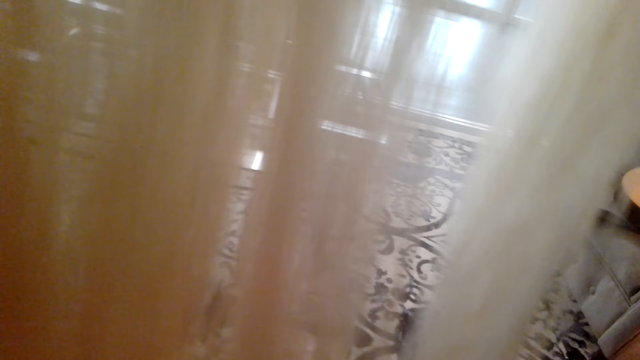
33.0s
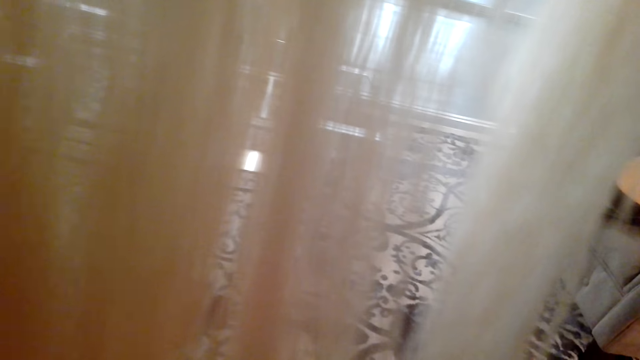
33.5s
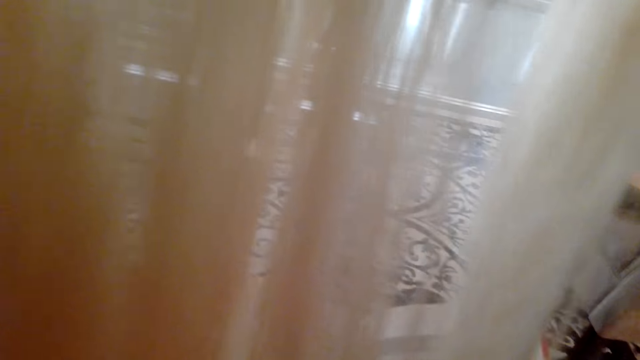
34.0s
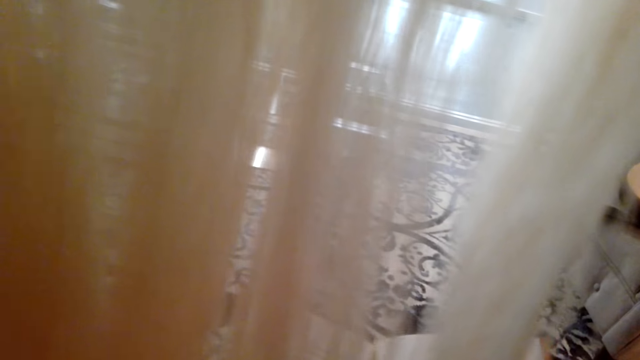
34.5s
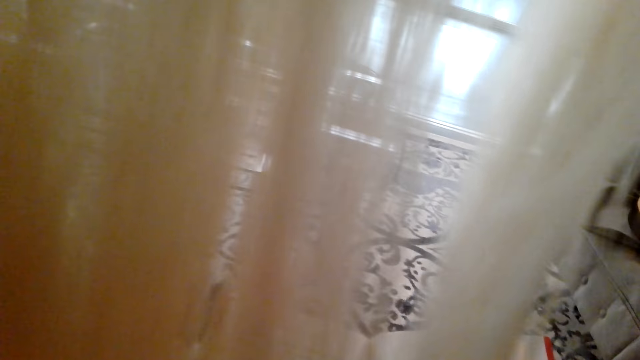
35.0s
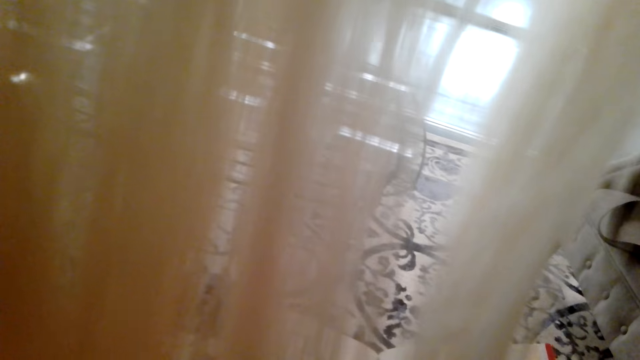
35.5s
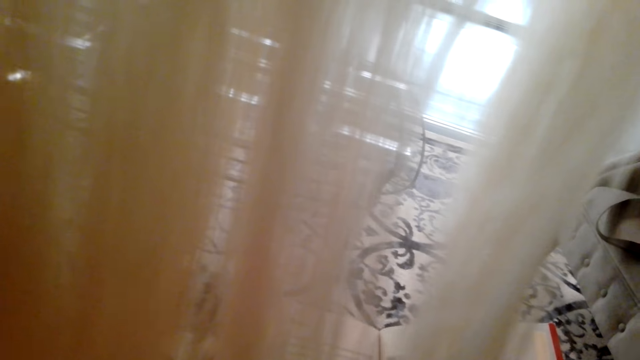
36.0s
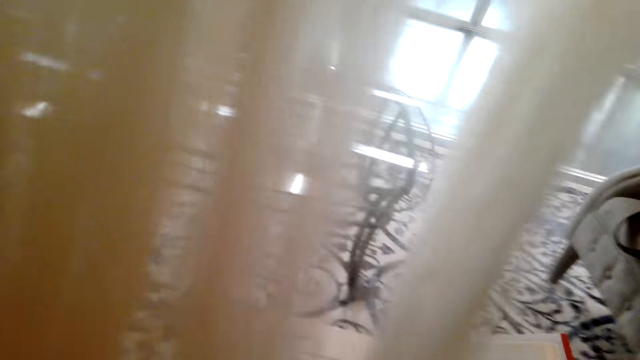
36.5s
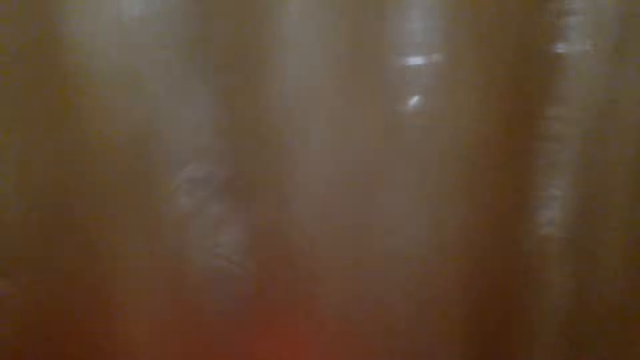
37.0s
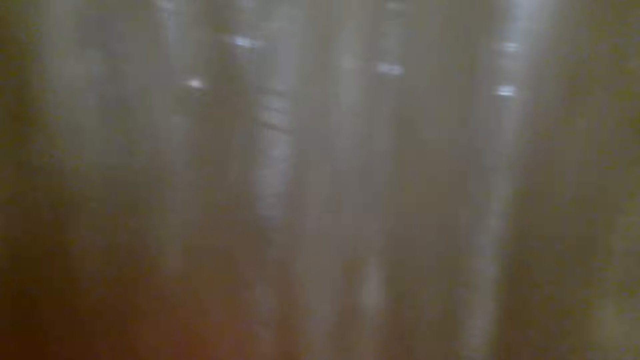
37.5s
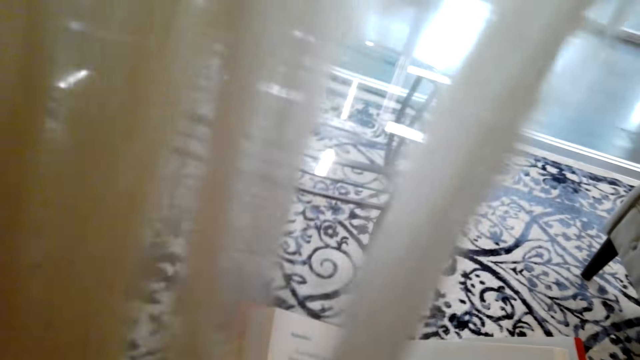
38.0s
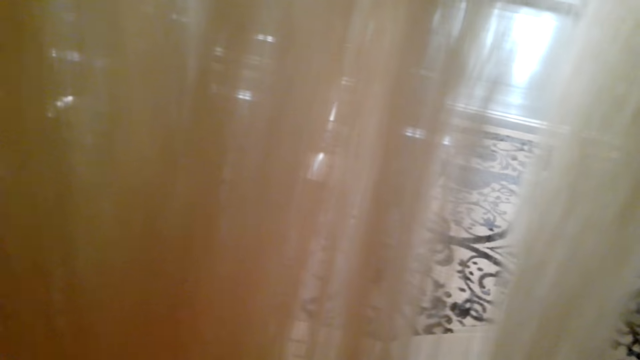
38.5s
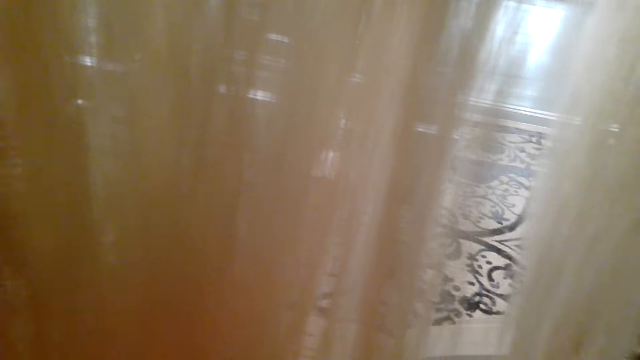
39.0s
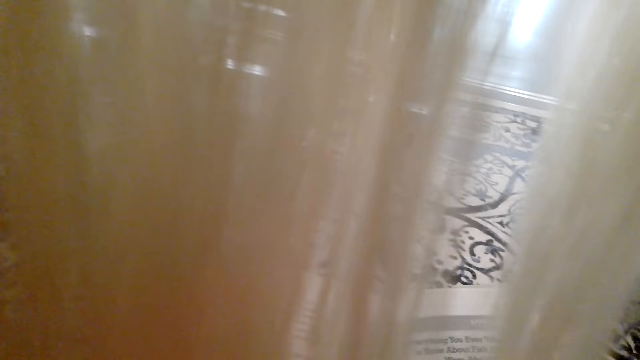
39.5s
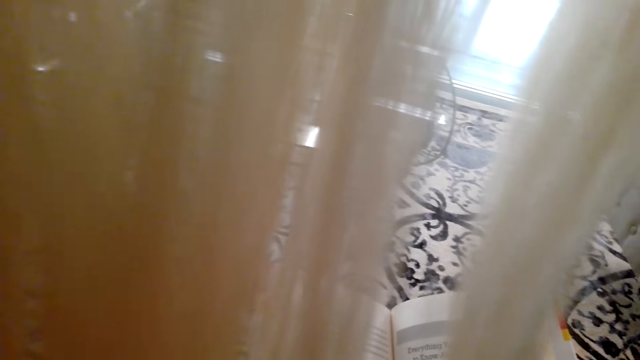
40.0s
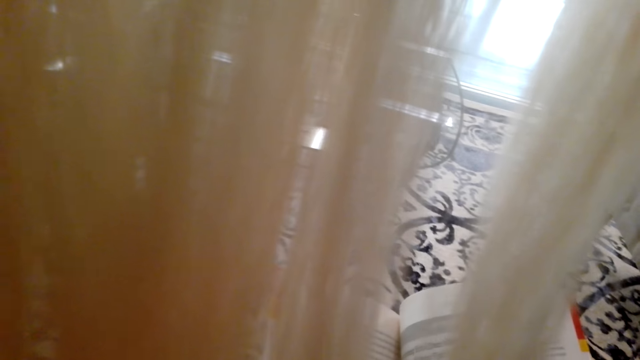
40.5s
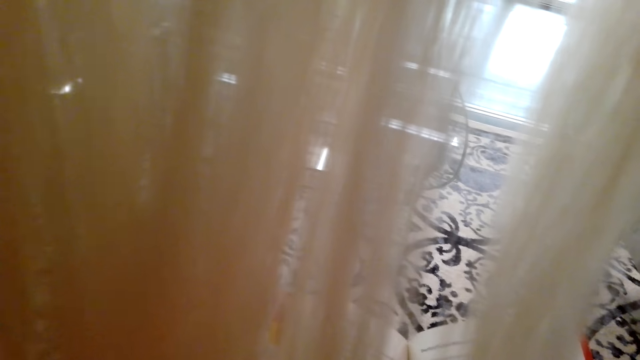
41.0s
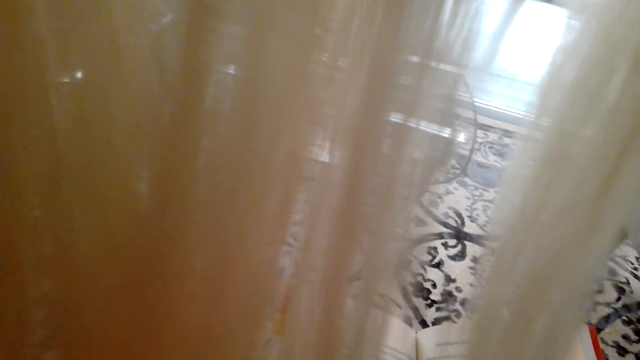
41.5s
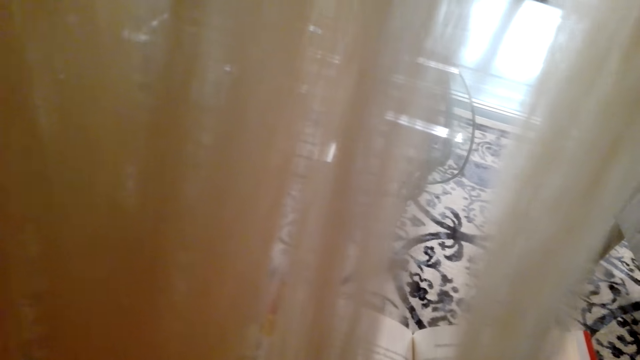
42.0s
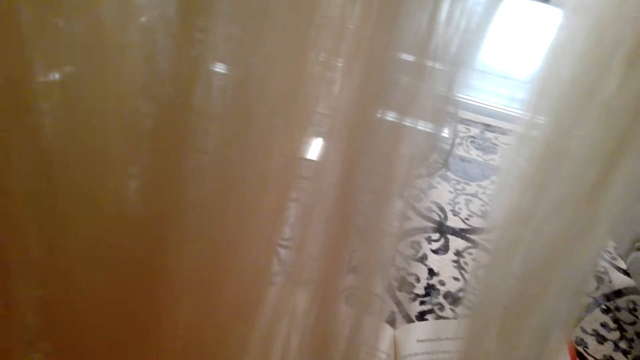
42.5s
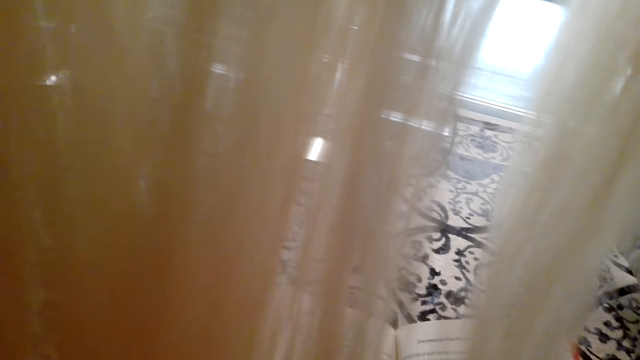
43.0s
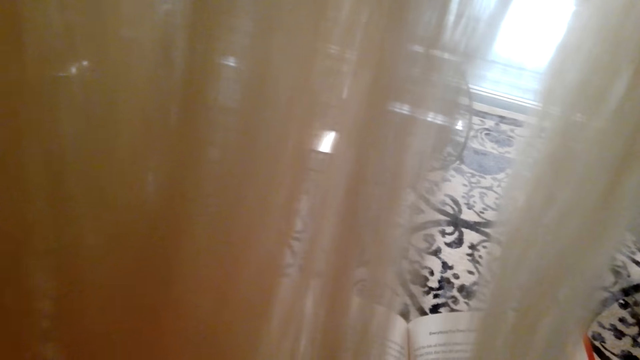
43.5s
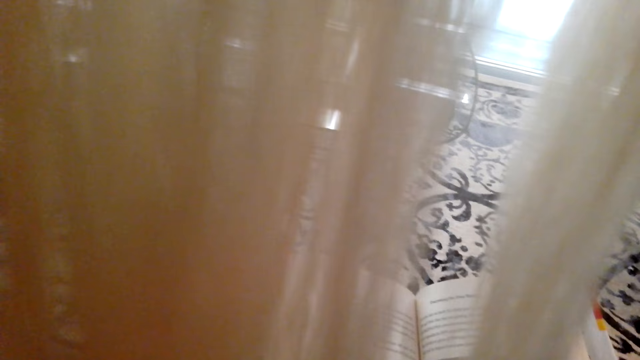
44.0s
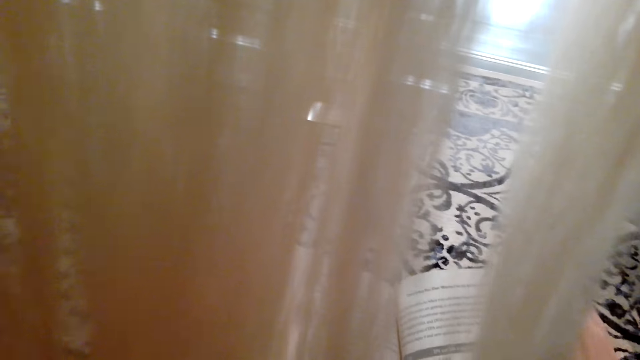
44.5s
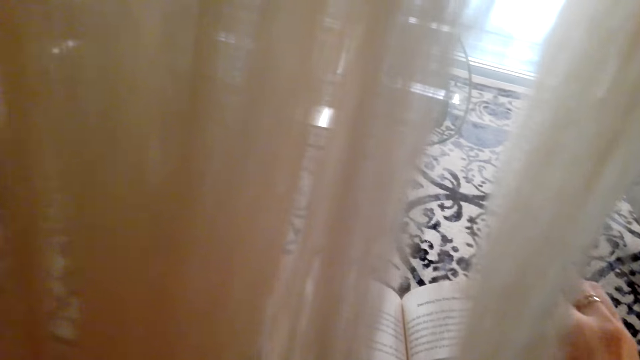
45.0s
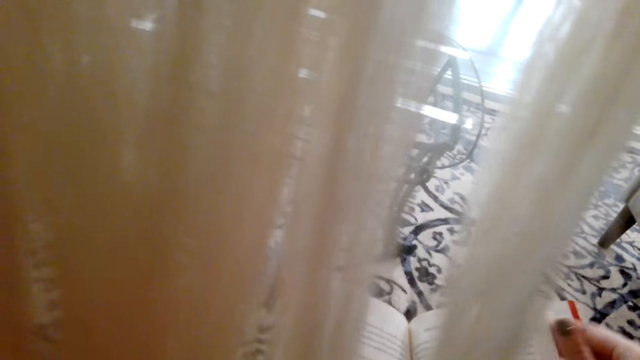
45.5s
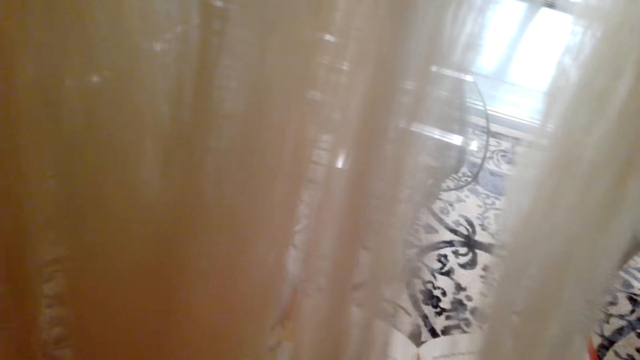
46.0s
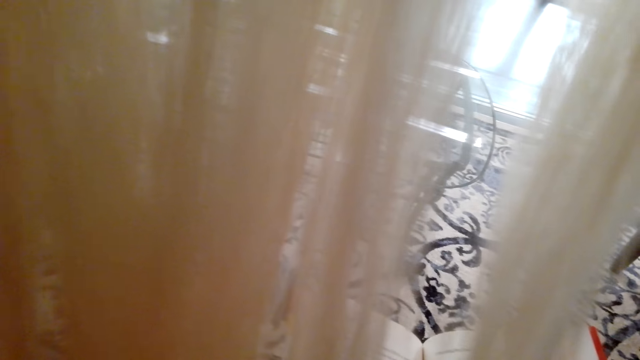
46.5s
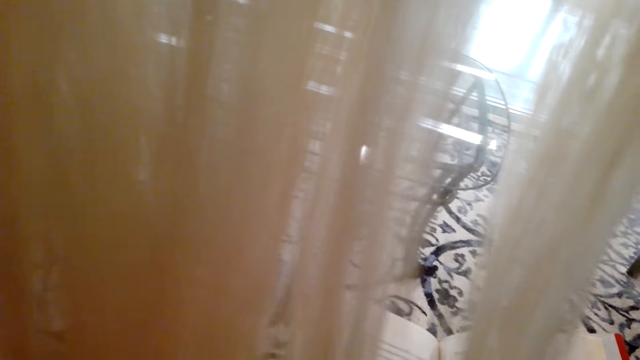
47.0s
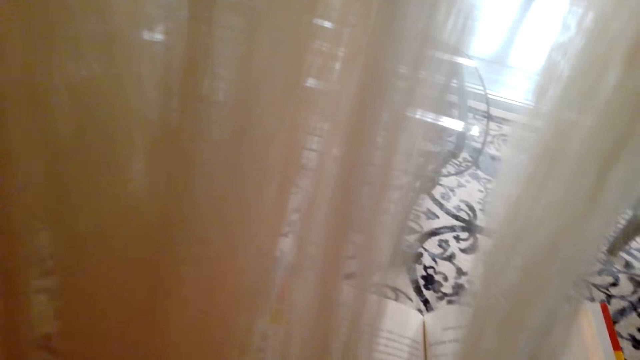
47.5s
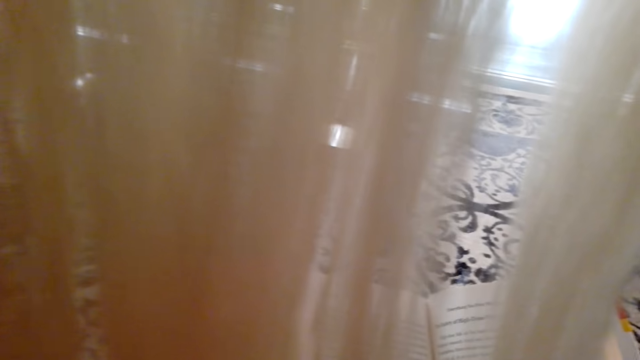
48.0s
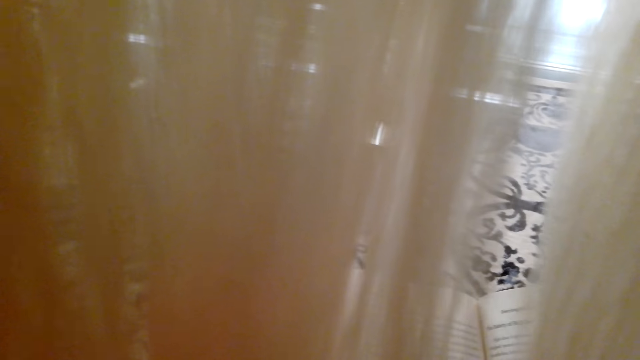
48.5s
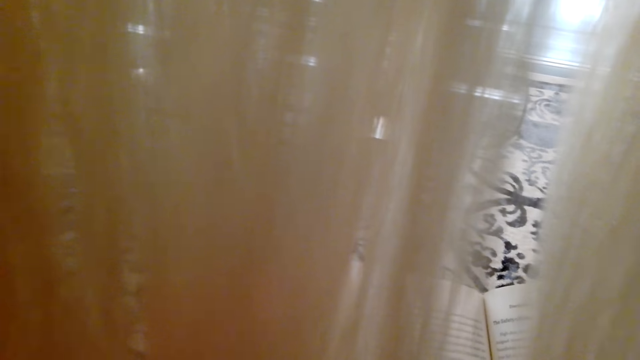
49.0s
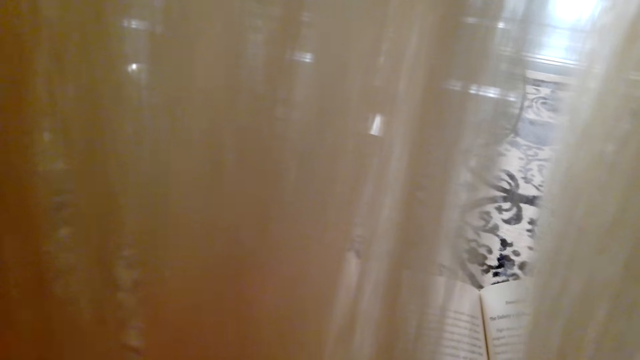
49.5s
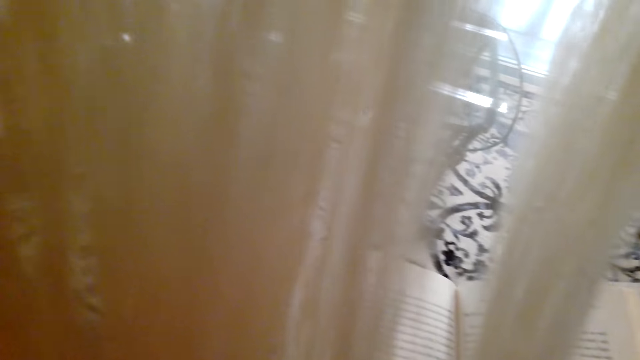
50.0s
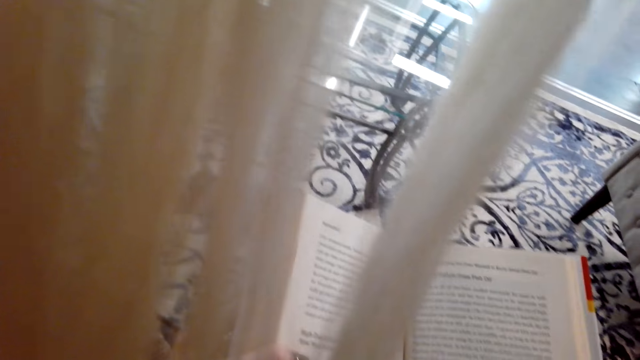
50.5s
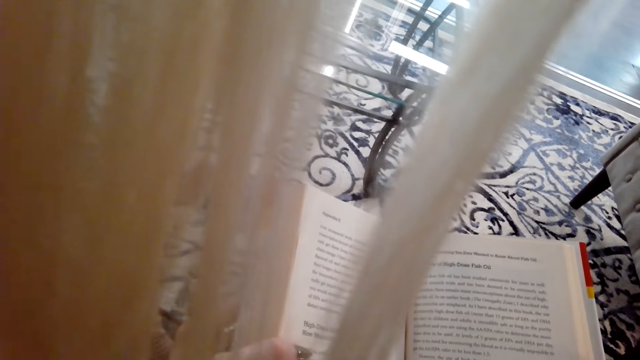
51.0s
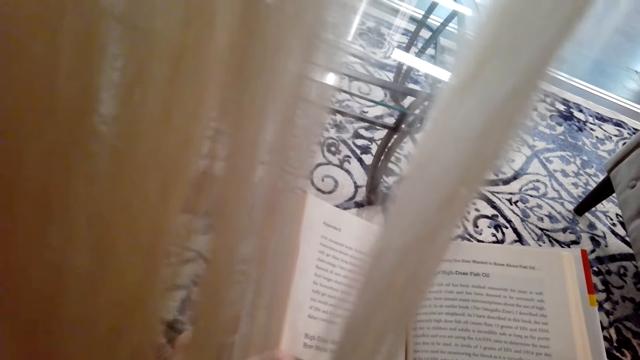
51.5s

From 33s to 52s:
The camera wearer reads the book. They read the book.

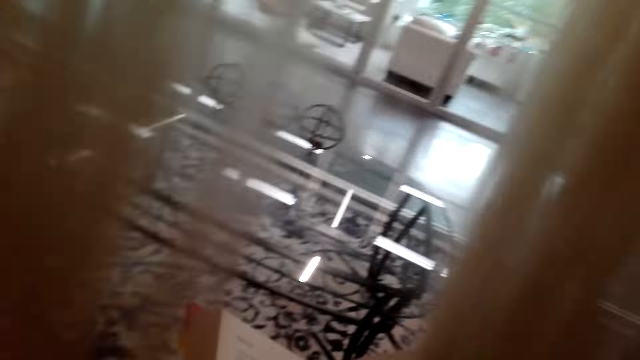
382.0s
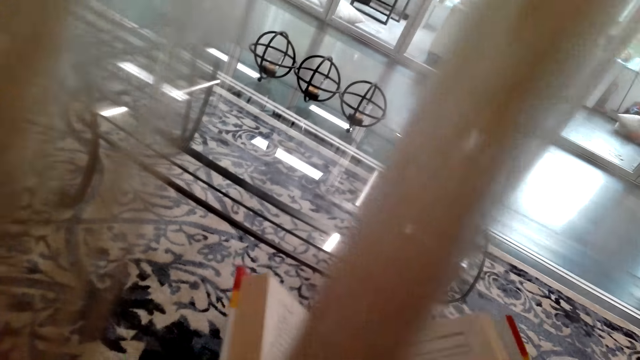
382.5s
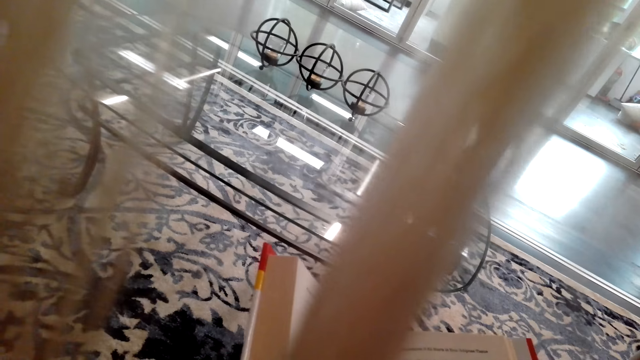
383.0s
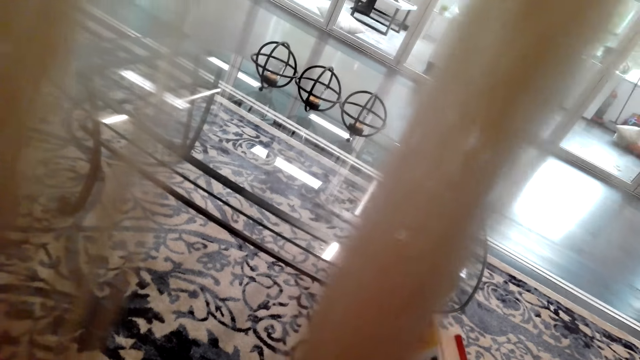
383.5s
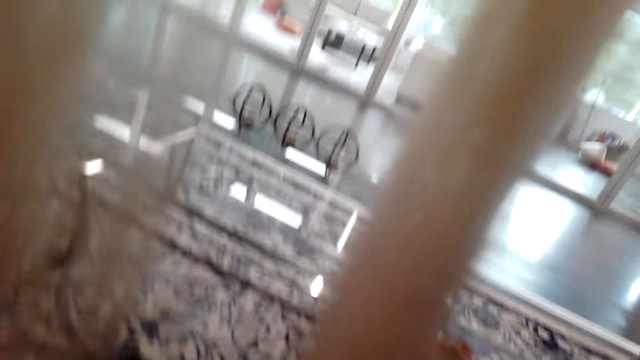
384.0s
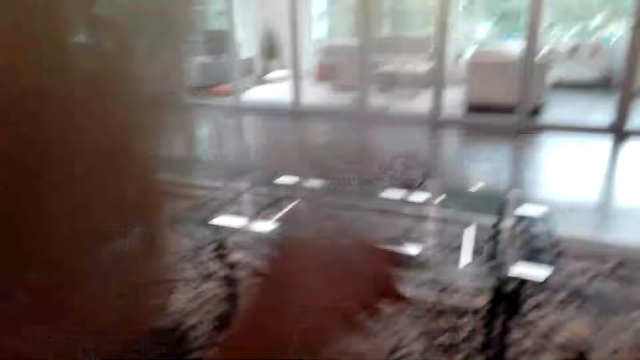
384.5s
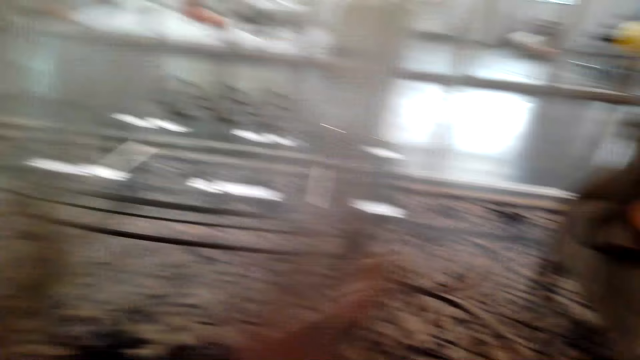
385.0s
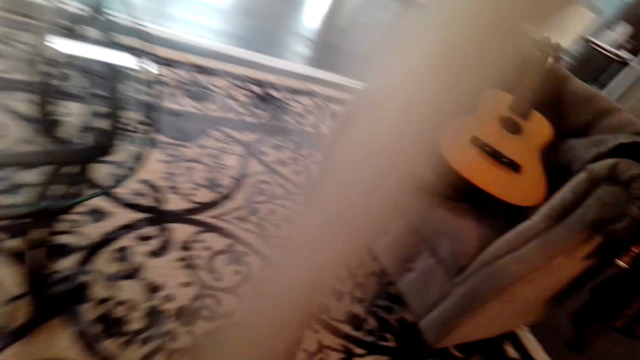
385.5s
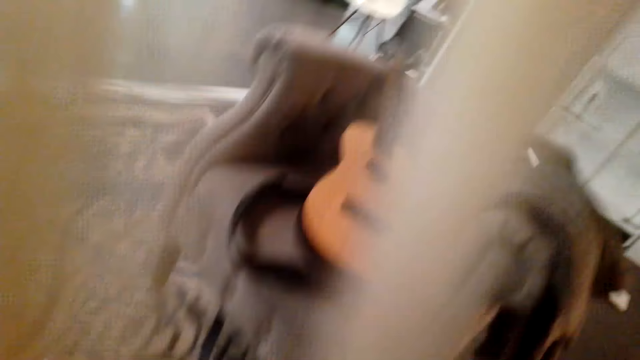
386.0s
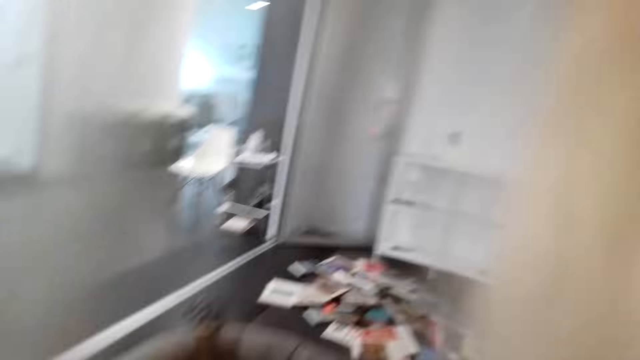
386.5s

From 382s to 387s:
The camera wearer closes the book. They walk in the house. They stand up.
